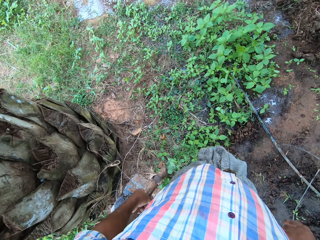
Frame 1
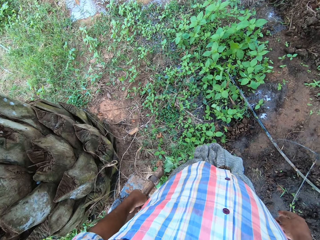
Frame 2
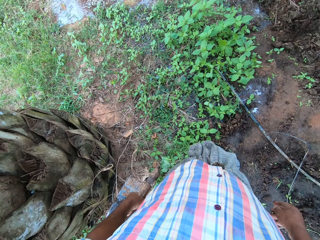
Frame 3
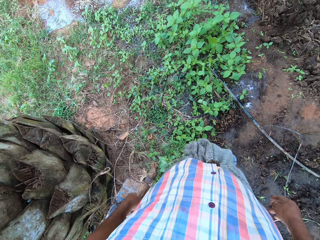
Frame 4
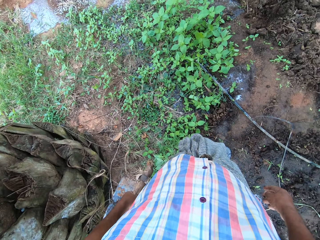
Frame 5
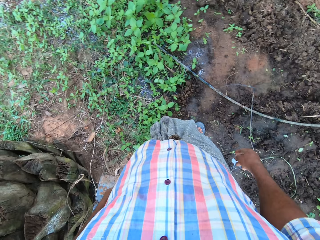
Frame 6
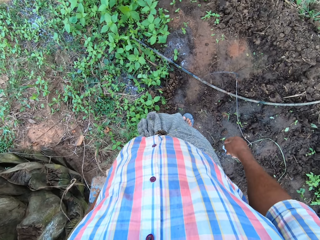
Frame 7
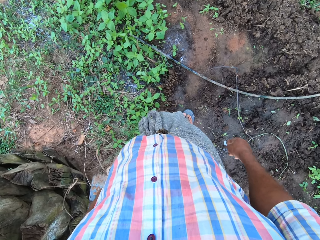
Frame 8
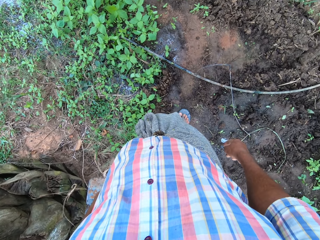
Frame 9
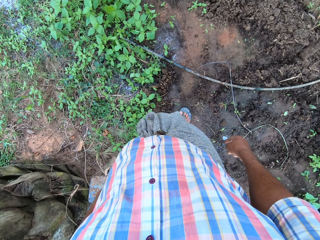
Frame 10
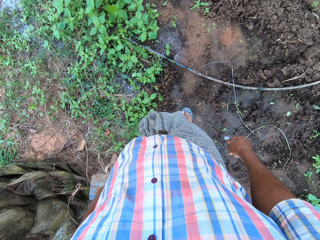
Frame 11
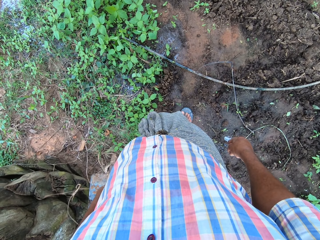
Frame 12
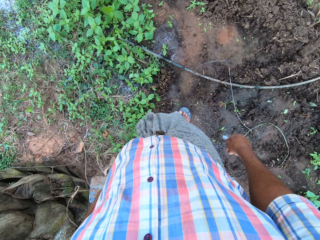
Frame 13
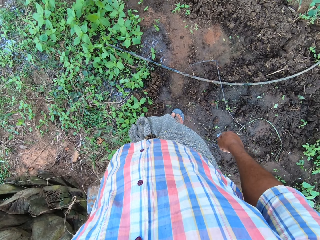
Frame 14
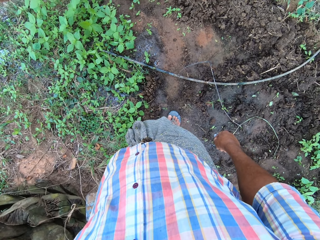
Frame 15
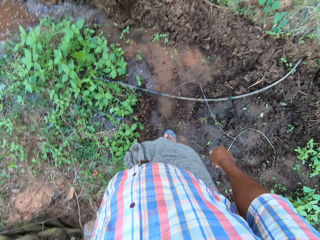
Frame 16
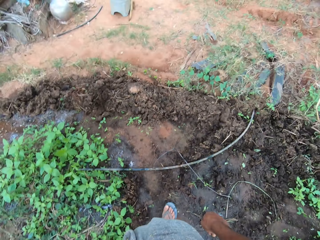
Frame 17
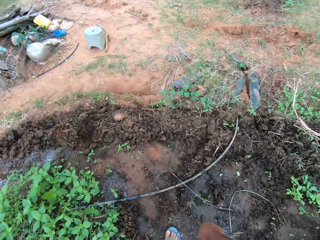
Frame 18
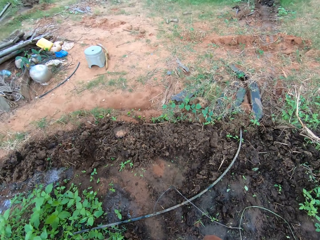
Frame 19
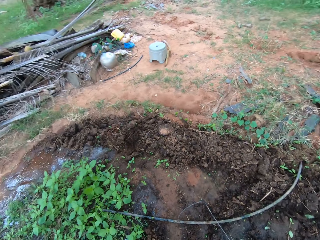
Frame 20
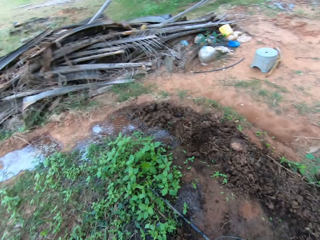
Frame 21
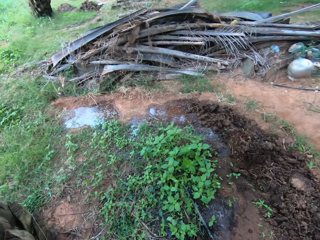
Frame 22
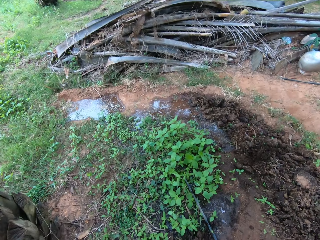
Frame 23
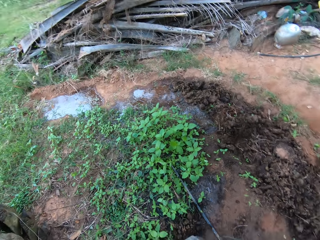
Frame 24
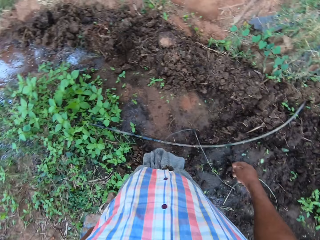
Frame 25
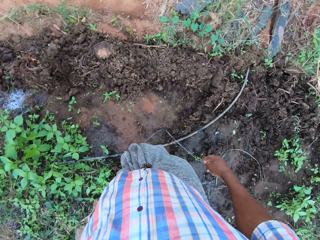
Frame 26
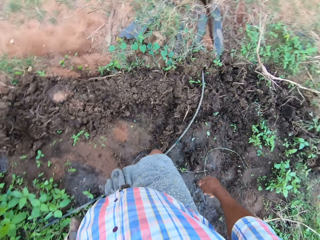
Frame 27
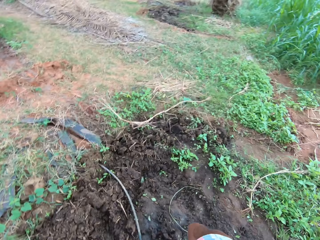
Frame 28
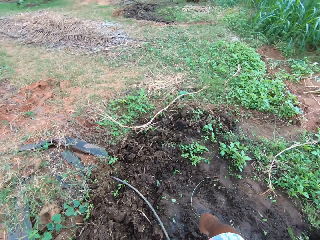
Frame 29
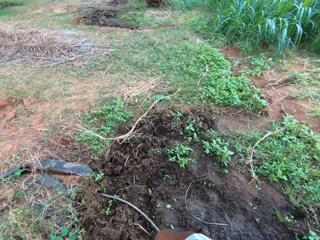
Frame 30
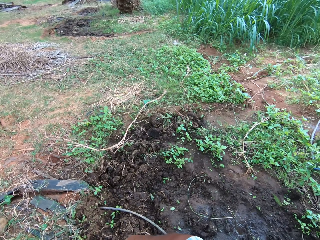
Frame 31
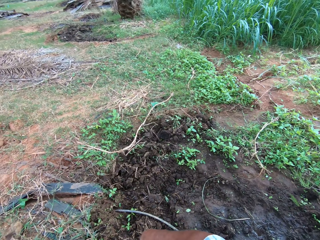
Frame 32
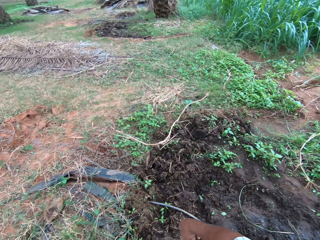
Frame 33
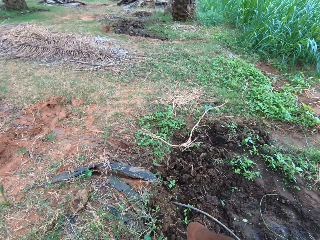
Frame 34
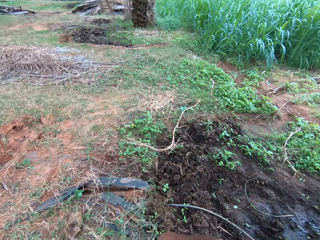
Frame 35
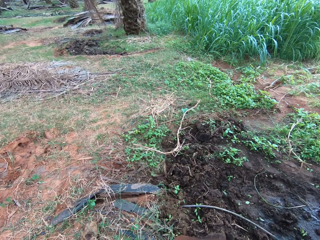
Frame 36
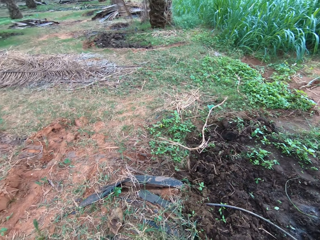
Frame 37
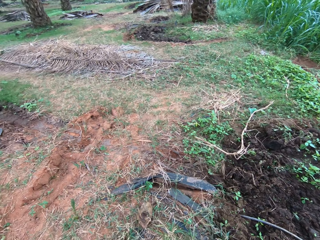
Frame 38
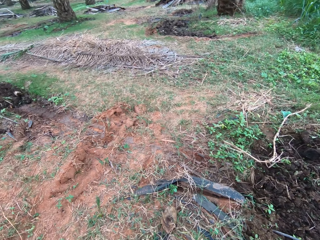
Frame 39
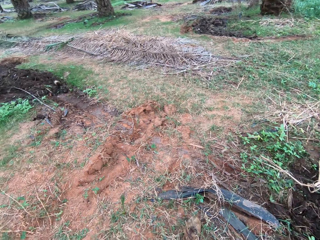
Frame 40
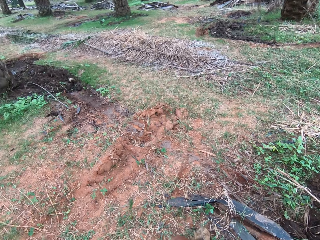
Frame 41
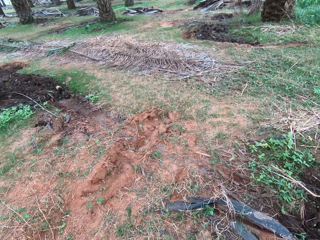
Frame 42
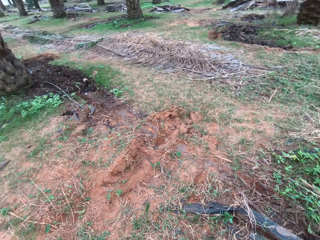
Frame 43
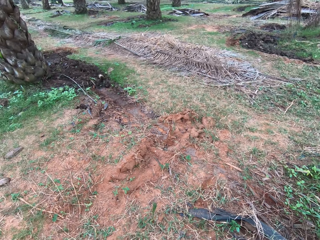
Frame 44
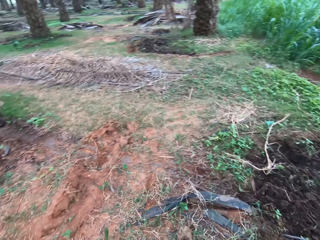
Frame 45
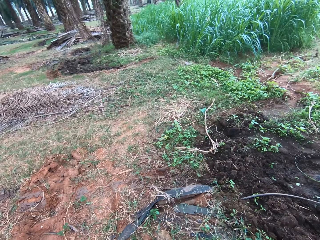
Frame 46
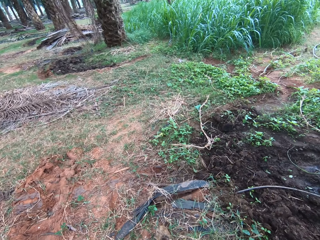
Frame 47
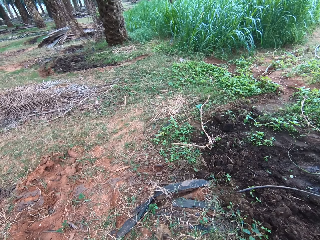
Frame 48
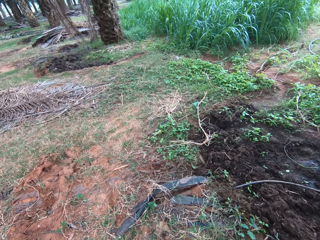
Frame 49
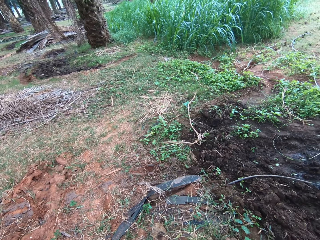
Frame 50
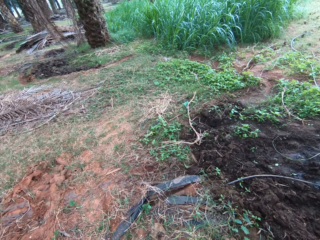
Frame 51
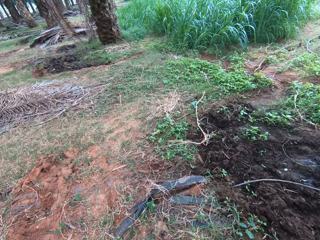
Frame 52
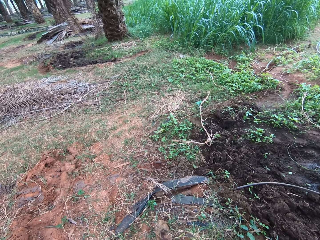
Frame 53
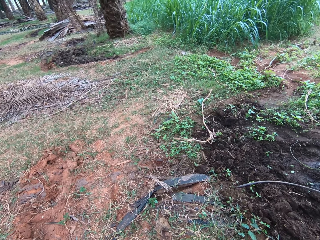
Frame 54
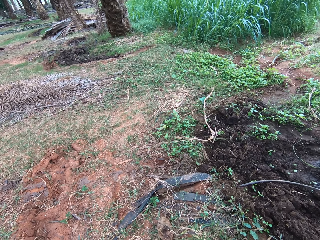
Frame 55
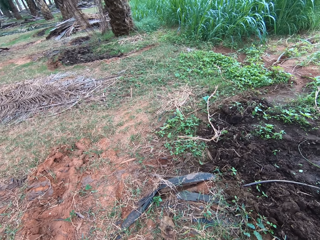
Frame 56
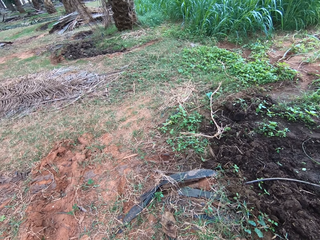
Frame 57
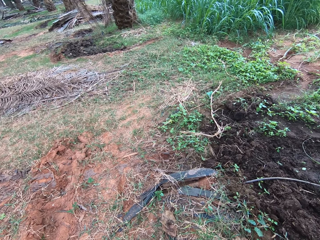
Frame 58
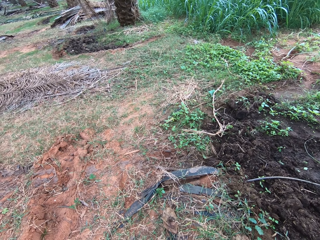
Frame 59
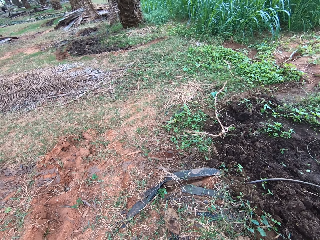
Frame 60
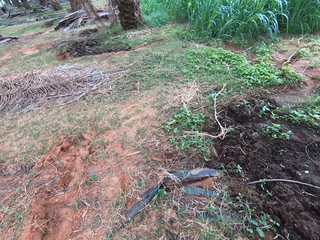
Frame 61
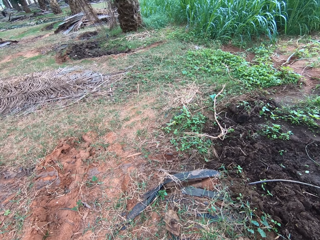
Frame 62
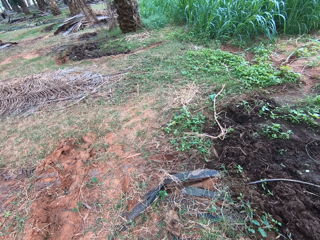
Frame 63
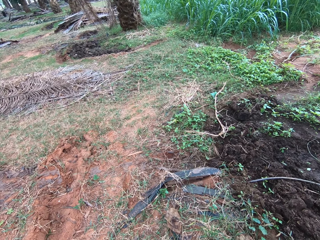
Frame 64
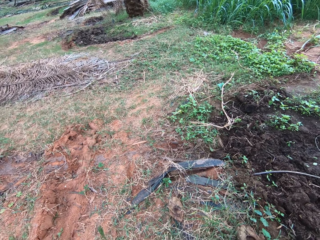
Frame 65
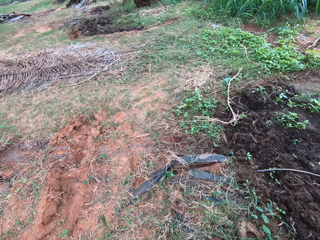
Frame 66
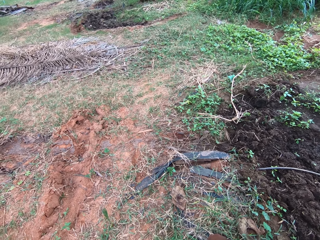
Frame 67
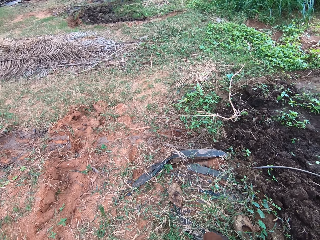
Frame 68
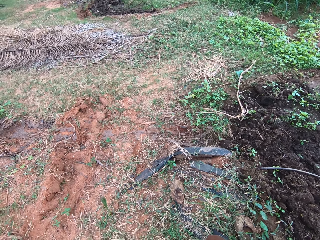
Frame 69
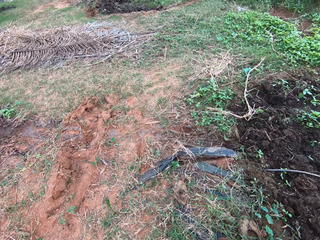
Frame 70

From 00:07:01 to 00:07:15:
The camera wearer walks around. They look around.

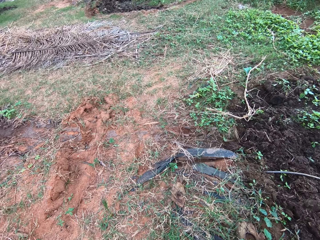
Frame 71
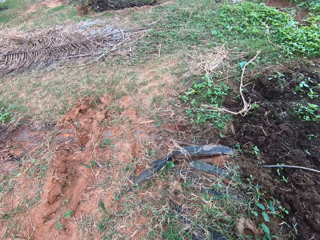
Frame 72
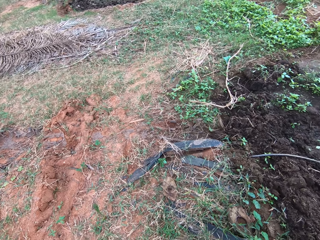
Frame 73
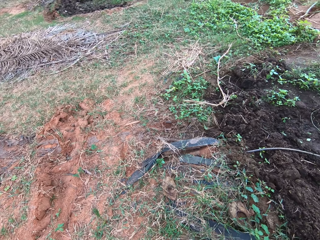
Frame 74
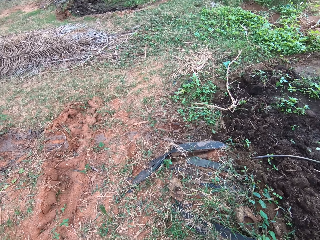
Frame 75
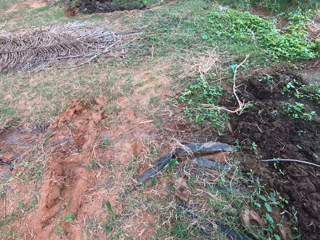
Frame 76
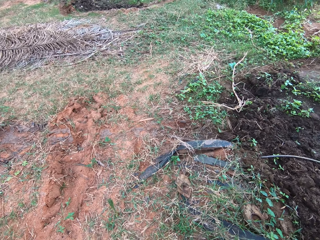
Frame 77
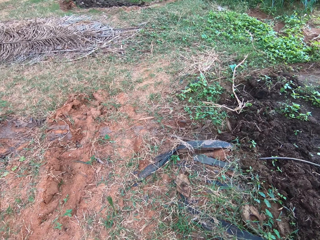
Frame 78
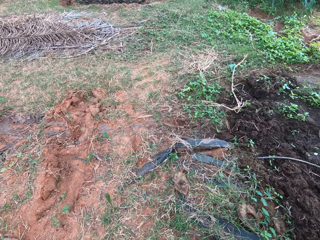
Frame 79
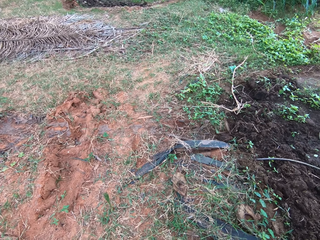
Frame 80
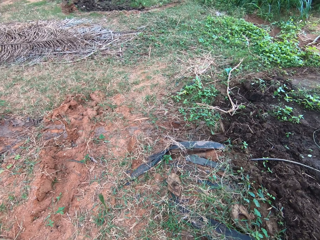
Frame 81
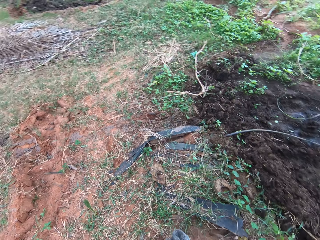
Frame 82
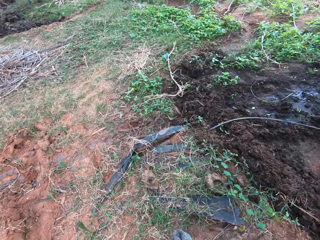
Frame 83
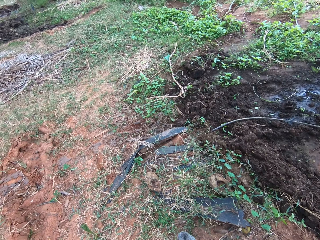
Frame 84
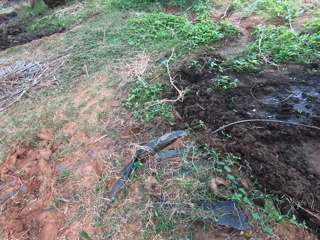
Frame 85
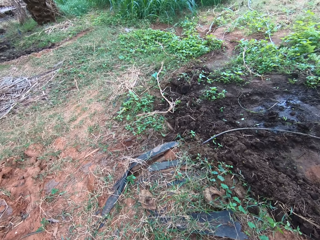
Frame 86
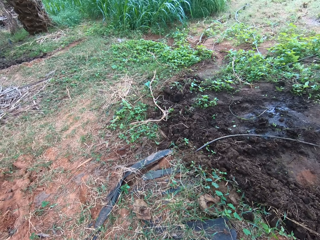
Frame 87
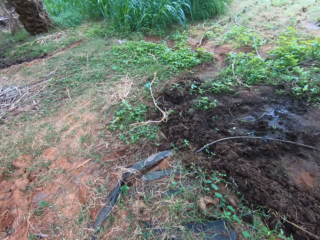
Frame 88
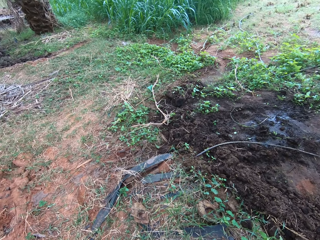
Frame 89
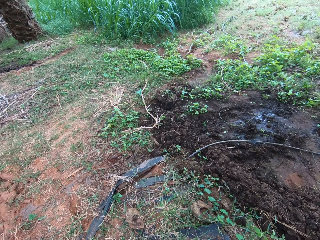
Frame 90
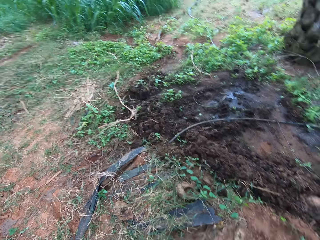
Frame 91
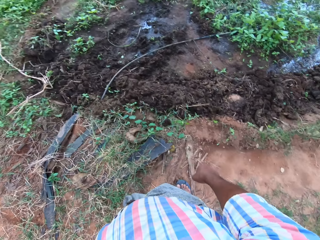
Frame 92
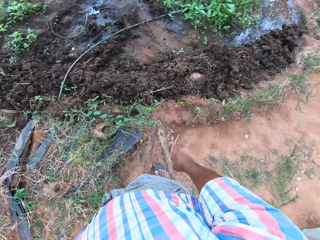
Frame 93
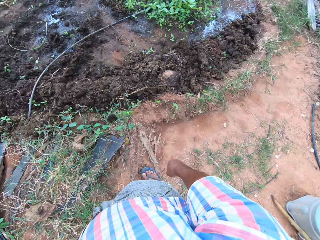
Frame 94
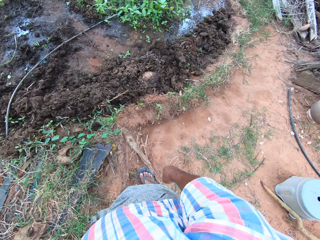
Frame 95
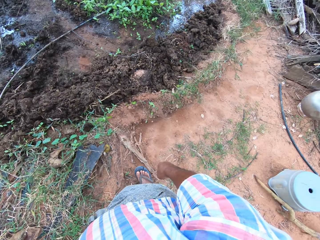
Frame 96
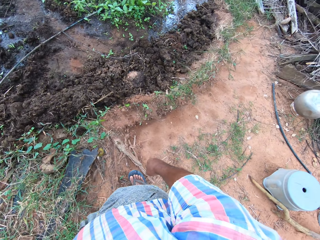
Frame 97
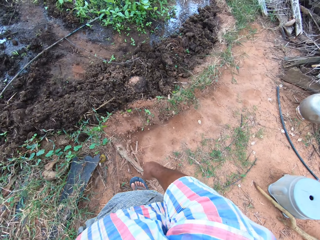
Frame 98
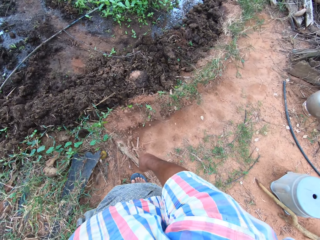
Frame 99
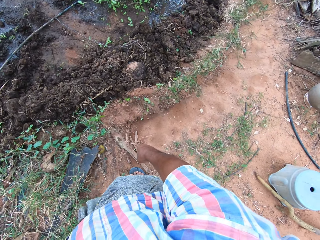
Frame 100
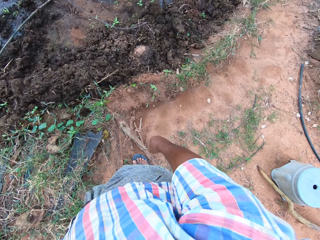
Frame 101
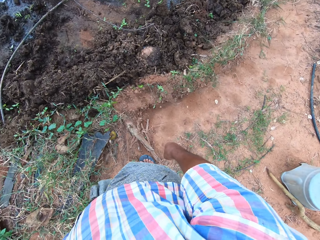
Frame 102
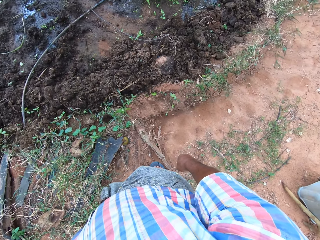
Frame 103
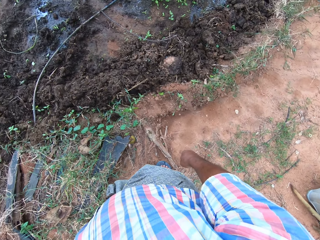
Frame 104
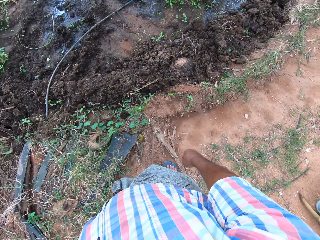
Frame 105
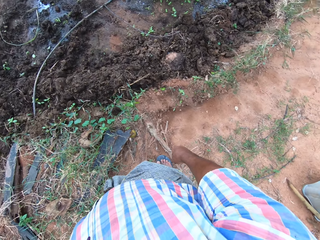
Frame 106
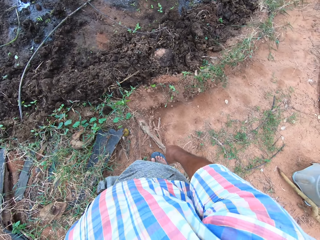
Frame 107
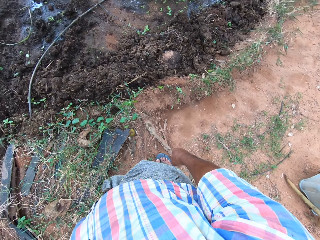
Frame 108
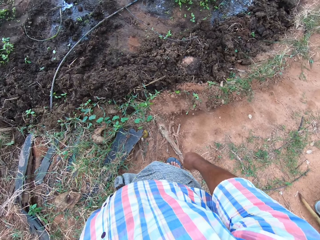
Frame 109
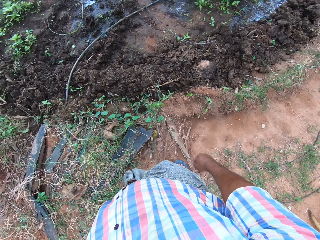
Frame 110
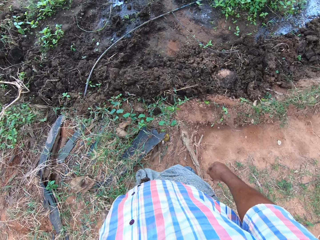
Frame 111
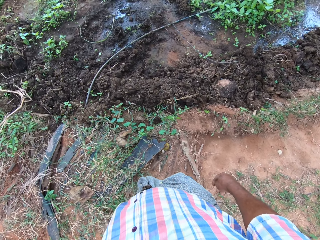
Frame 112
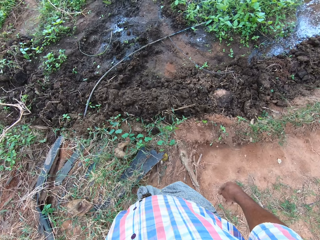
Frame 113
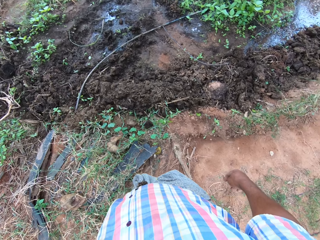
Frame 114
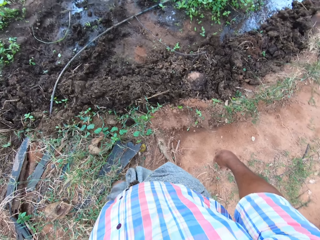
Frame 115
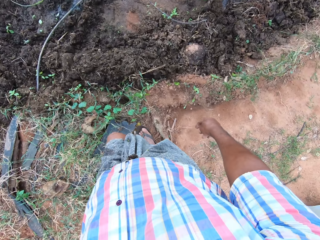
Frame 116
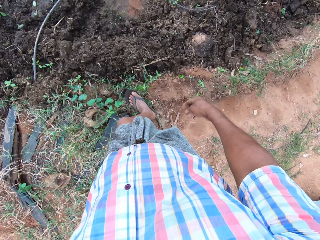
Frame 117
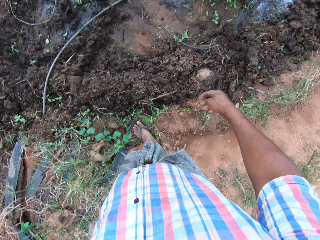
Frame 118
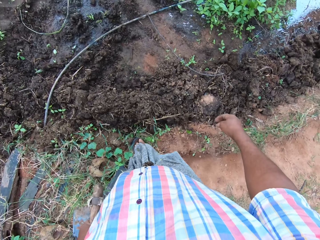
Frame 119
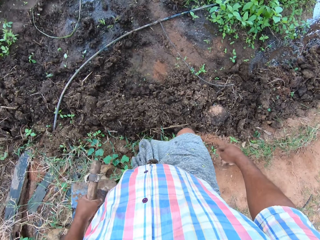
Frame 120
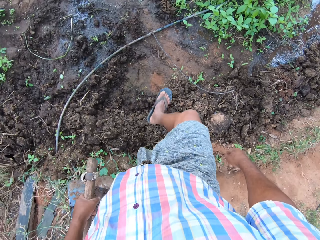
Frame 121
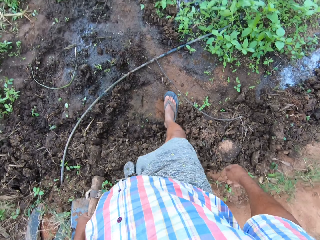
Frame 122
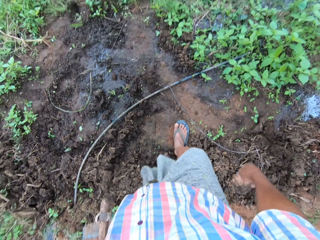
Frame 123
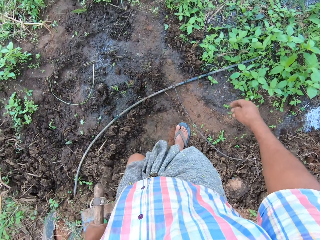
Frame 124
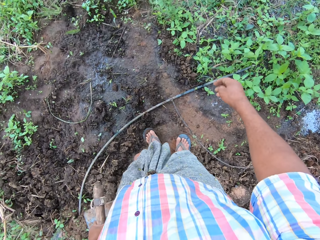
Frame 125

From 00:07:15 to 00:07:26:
The camera wearer walks around.
